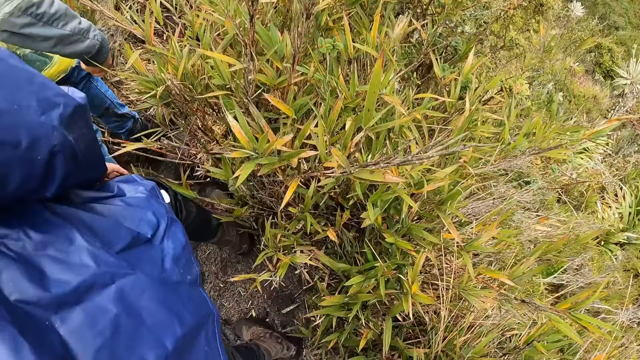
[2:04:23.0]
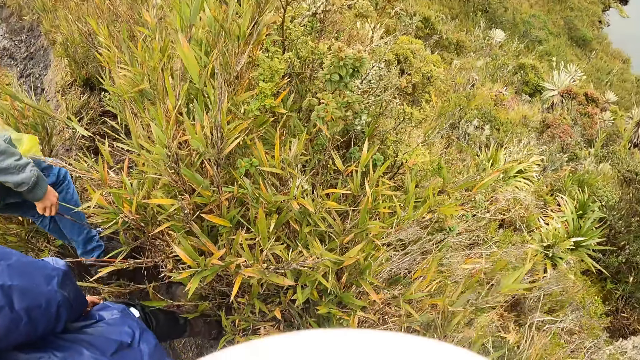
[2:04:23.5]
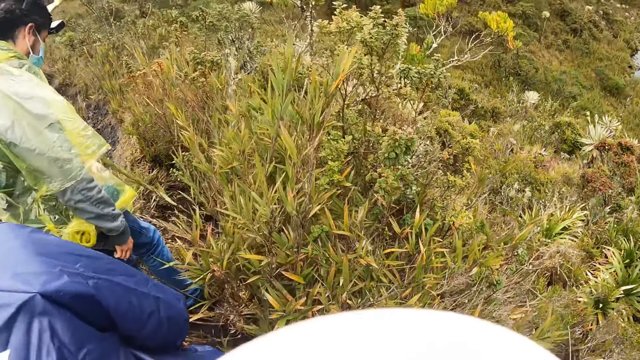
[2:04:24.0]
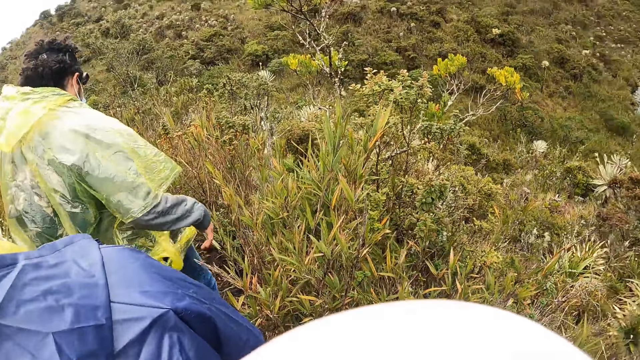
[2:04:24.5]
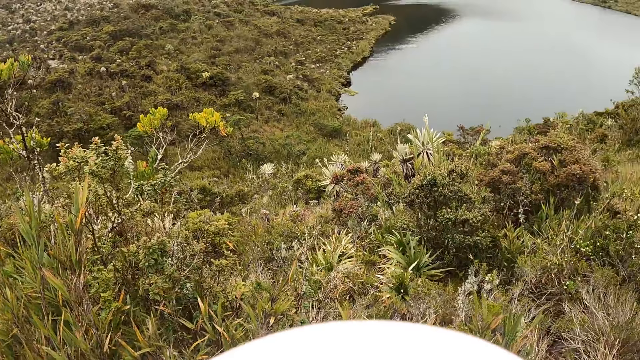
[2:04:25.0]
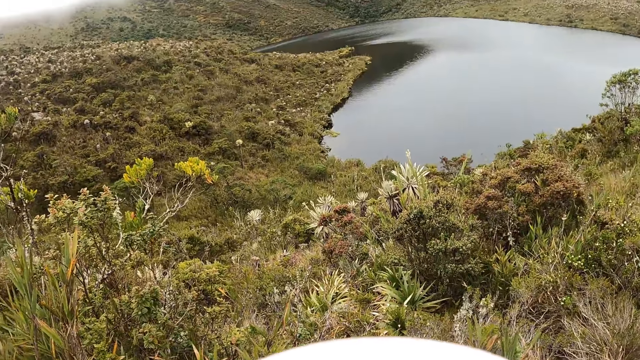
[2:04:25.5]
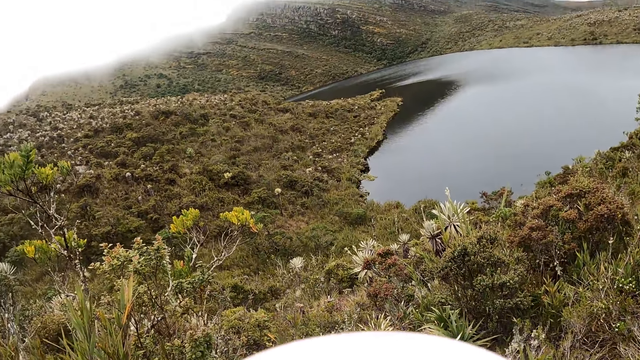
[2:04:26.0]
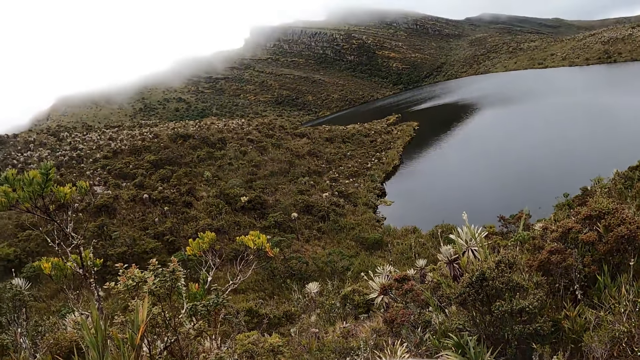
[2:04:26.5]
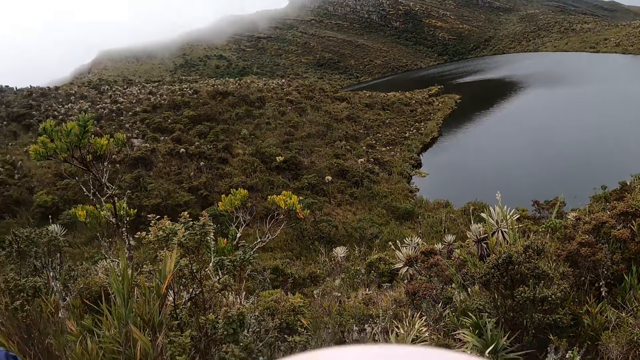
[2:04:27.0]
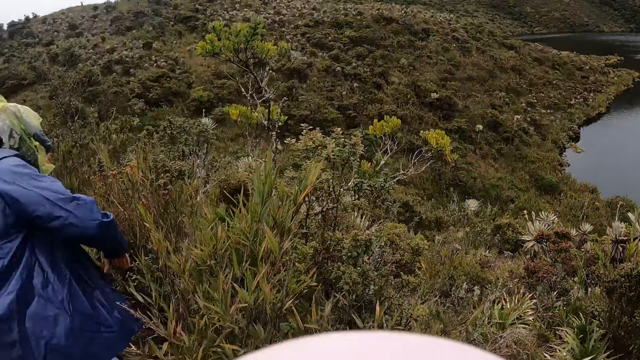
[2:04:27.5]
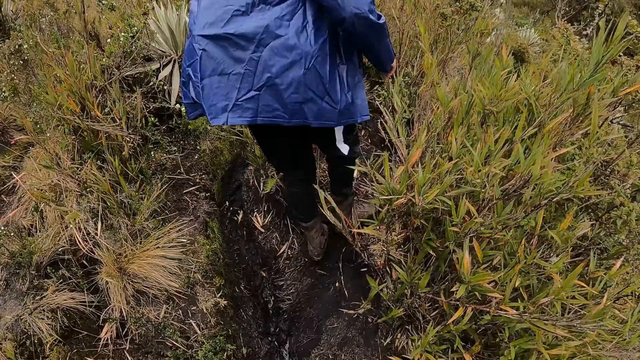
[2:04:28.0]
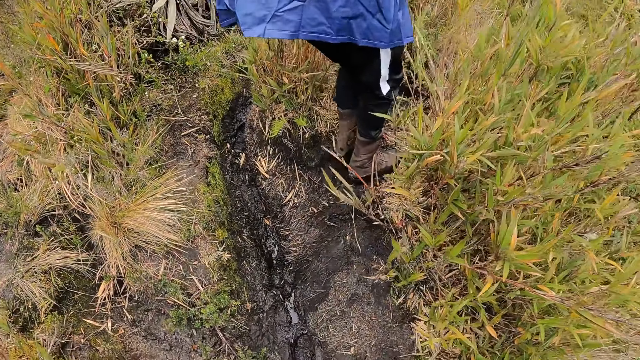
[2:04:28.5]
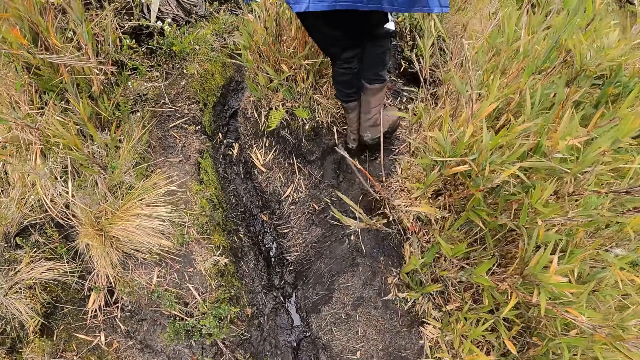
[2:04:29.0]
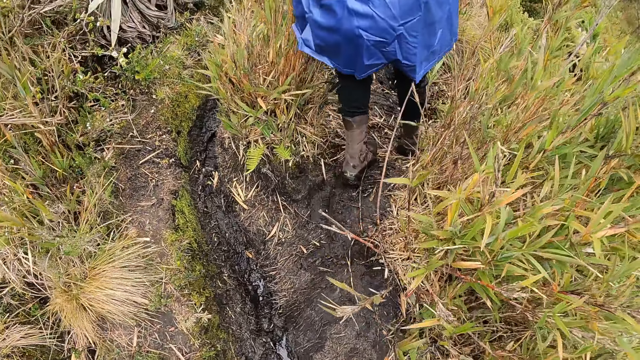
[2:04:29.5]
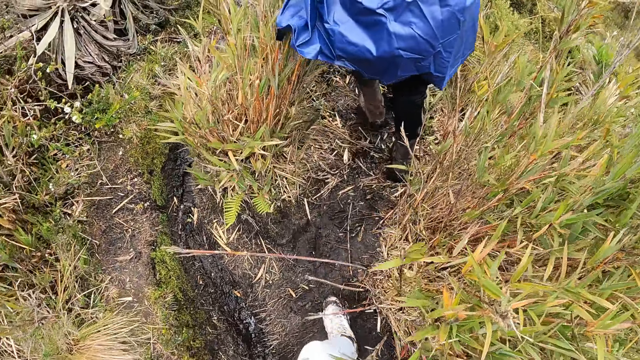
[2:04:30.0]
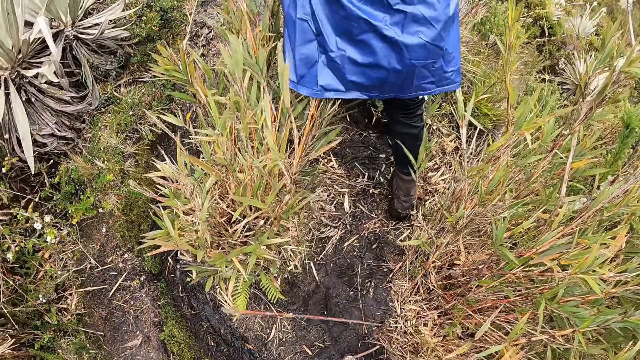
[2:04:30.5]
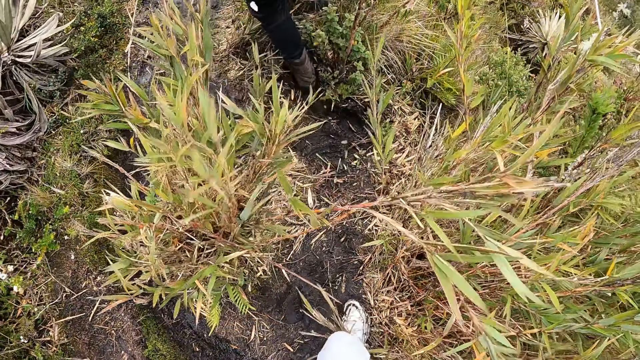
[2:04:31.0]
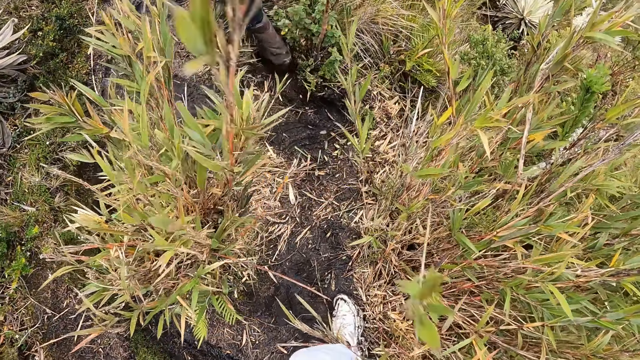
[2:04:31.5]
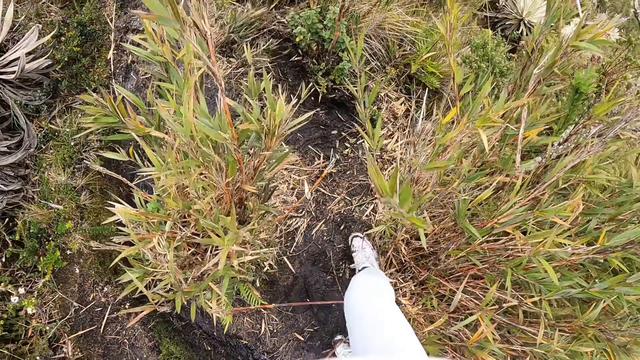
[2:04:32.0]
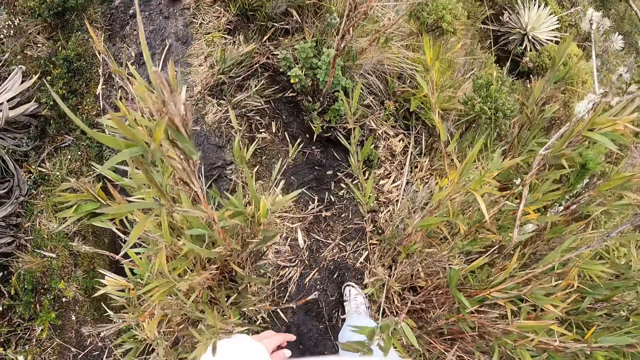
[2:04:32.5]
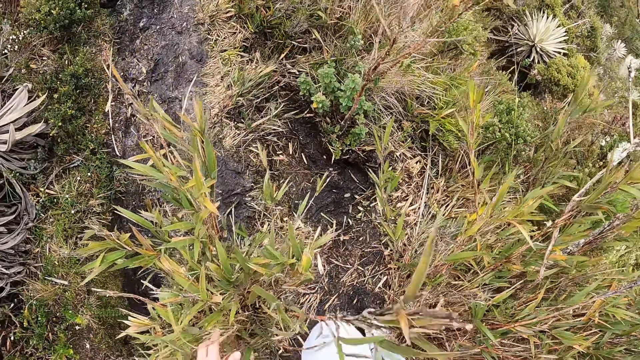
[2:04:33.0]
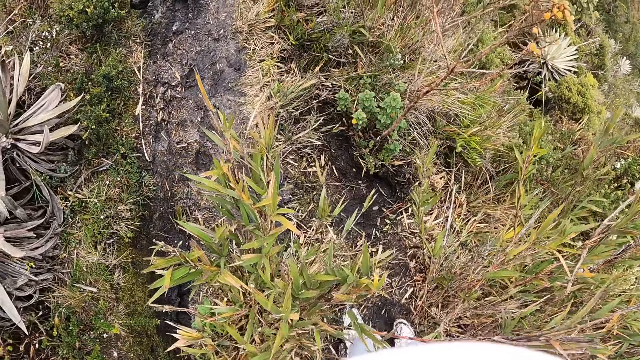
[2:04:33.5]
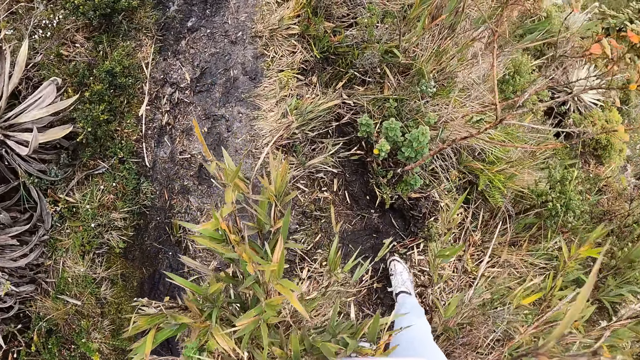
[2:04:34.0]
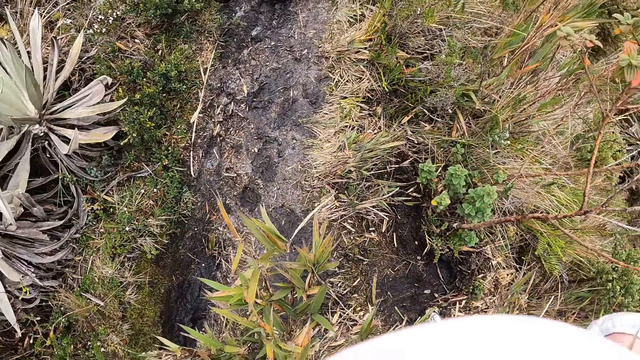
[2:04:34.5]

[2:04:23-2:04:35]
The camera wearer looks around. They move forward.

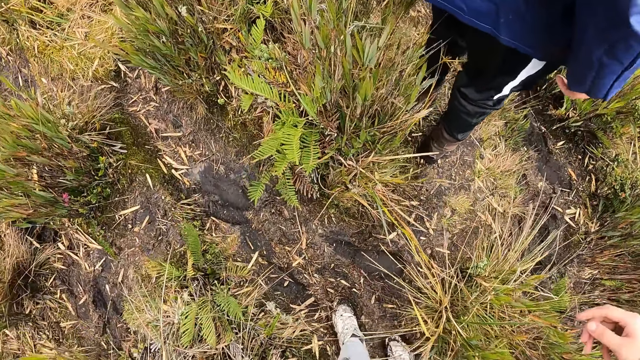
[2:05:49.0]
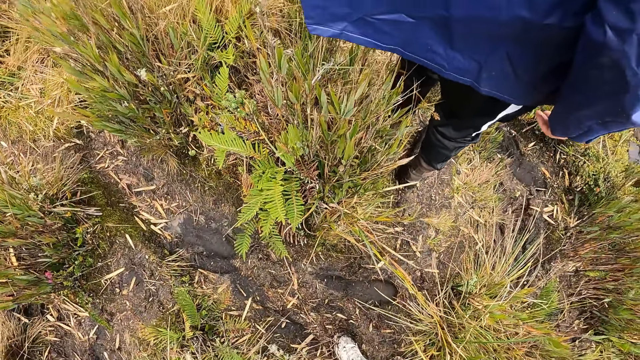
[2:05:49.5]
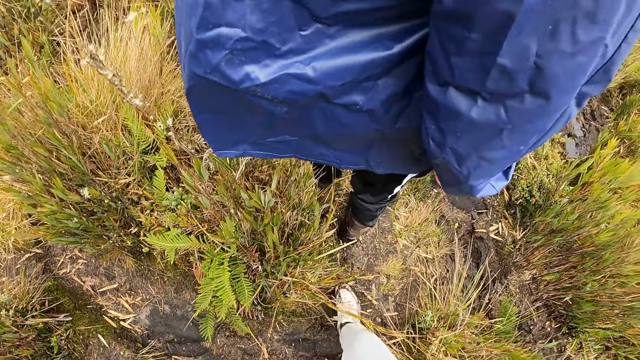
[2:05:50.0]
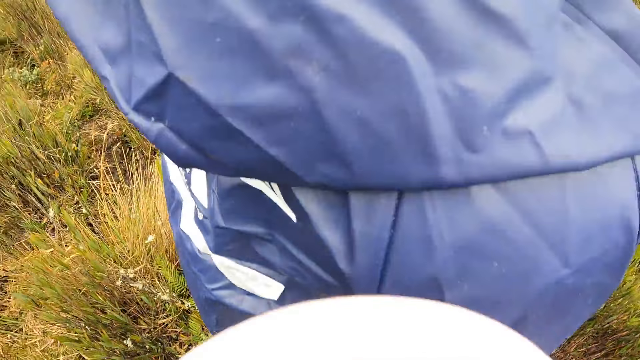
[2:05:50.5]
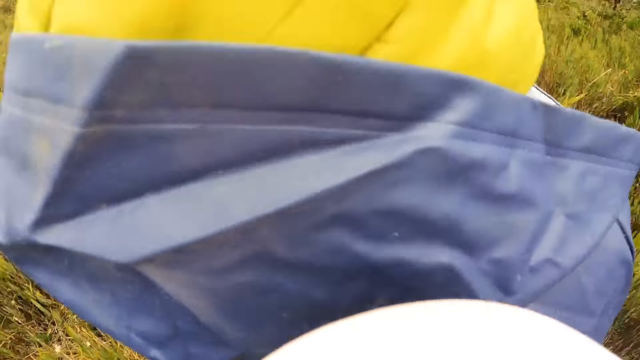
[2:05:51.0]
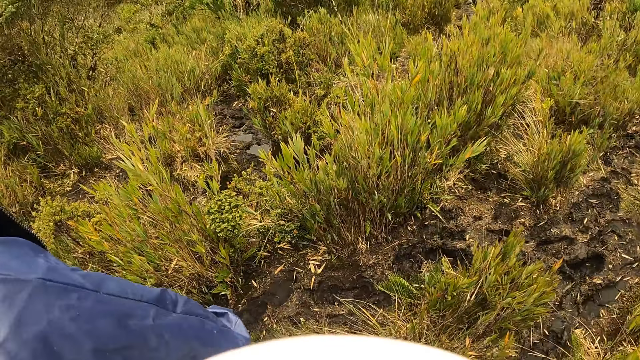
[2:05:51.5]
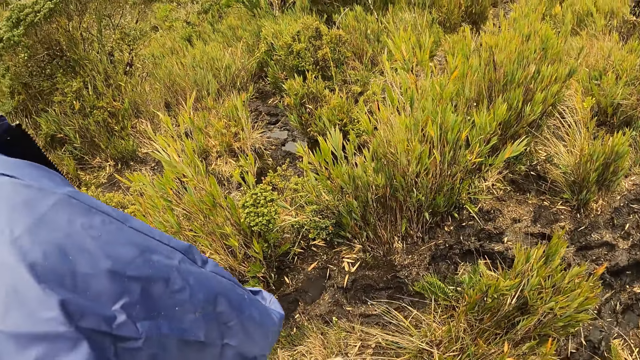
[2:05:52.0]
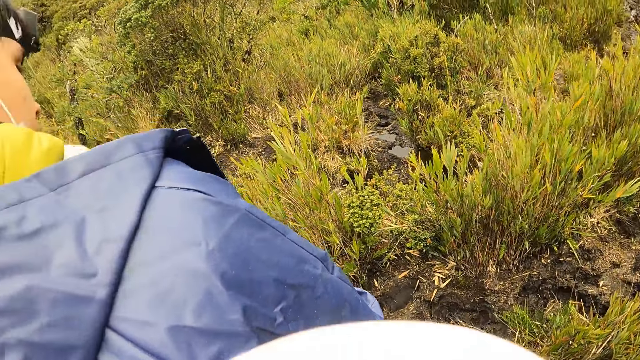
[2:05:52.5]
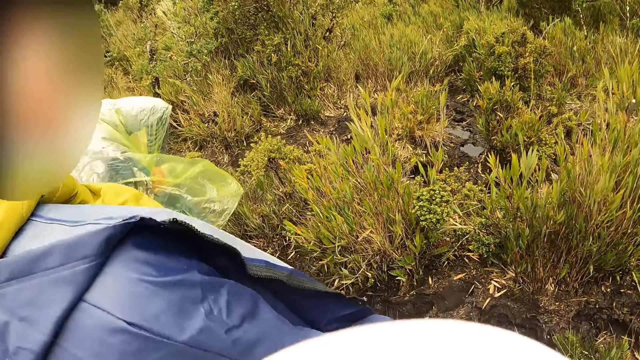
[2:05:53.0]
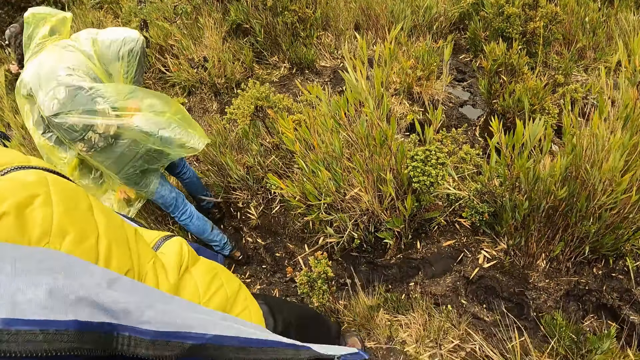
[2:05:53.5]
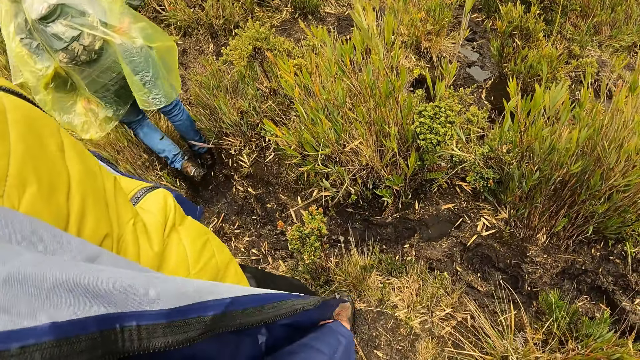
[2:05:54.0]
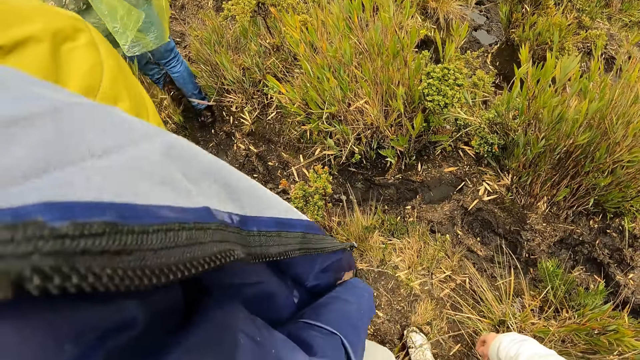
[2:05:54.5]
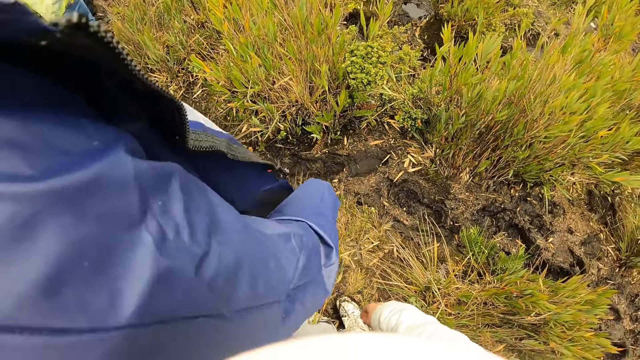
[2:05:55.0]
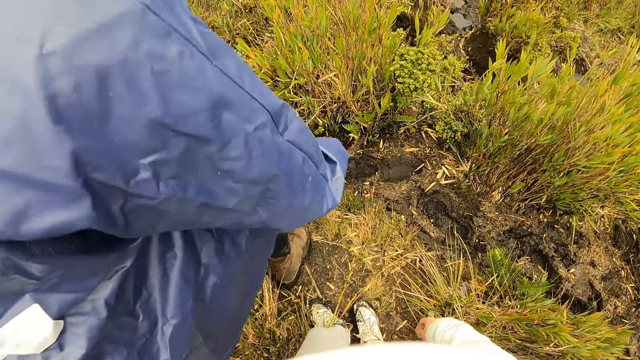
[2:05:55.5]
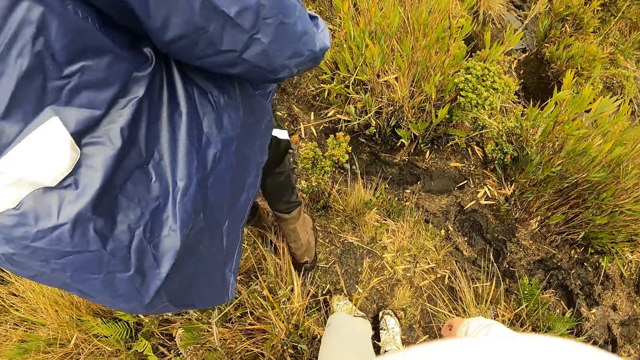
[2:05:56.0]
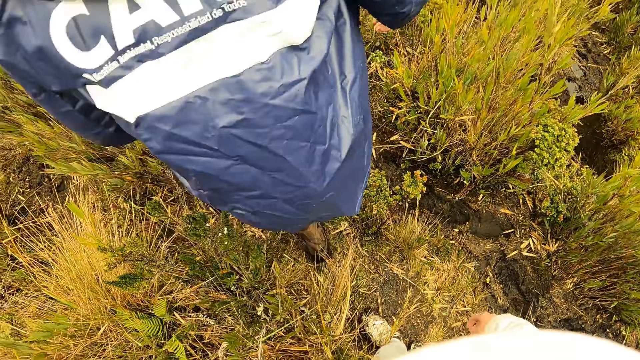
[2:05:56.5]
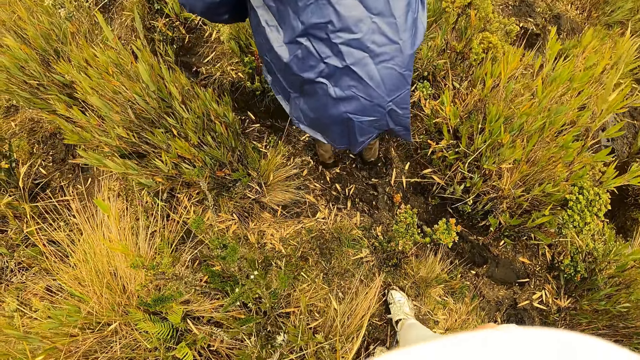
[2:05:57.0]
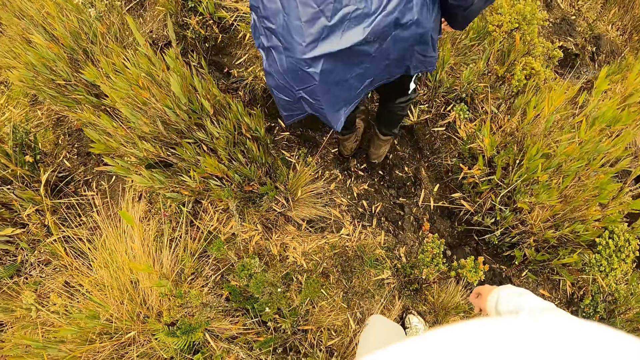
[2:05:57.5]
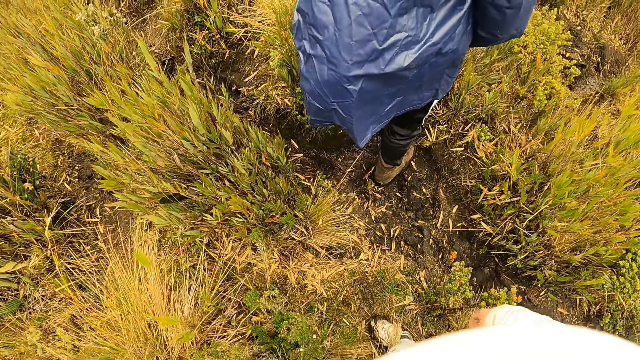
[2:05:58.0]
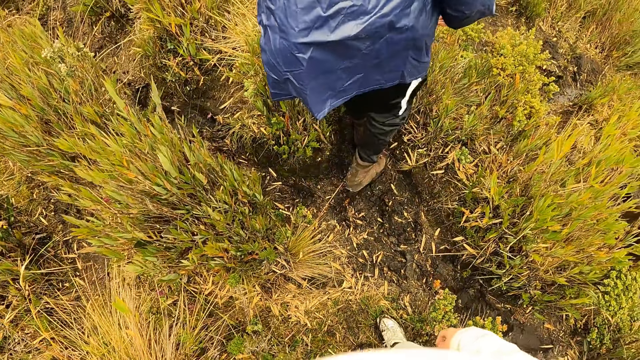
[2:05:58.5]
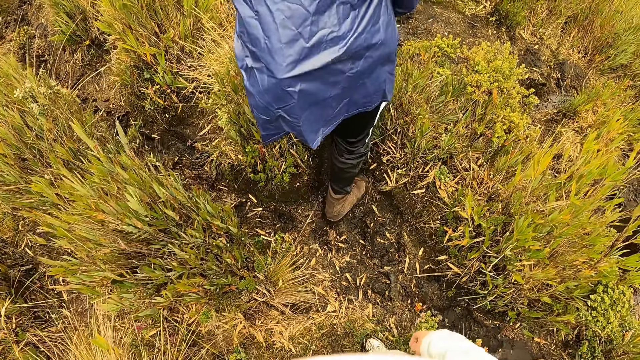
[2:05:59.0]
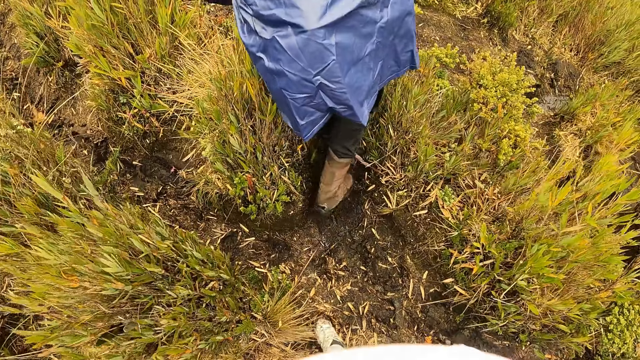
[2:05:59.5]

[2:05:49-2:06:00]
The camera wearer stops. A man stands on the mountain. The camera wearer stands on the mountain. Another man looks back. Another man walks on the mountain. The camera wearer and the first man walk on the mountain. The camera wearer moves forward.
